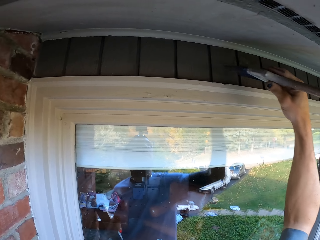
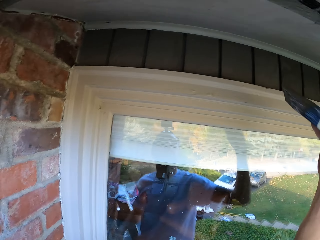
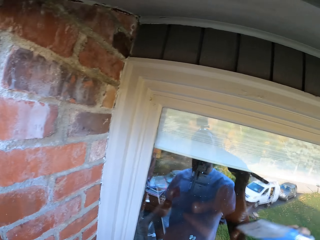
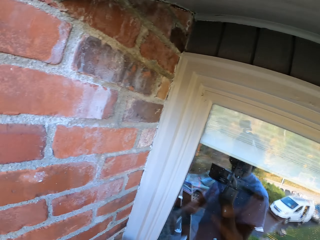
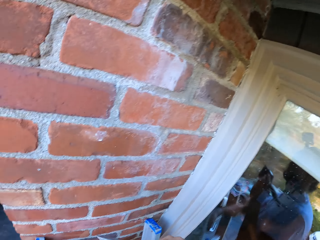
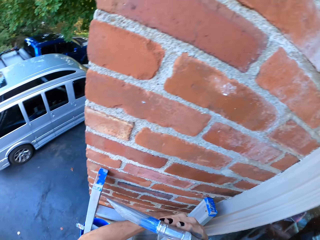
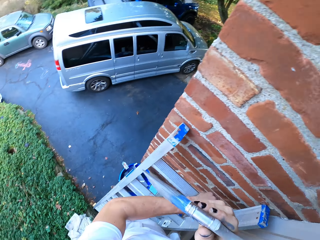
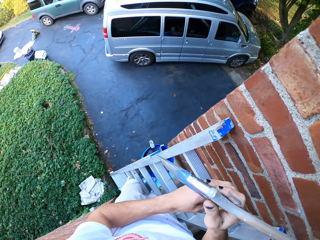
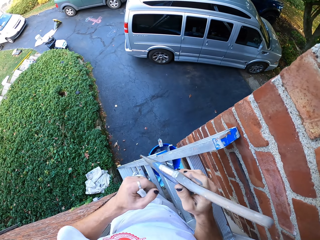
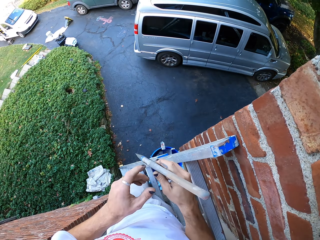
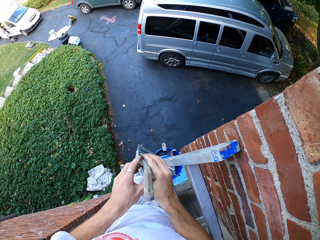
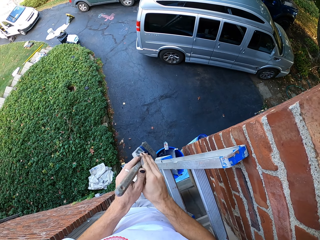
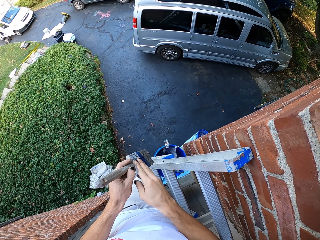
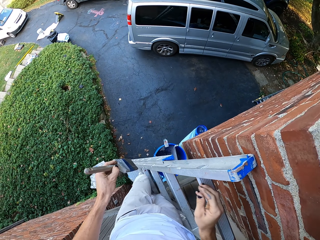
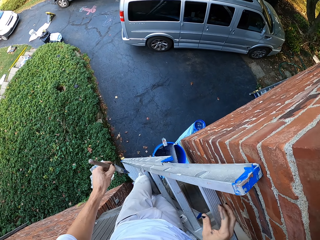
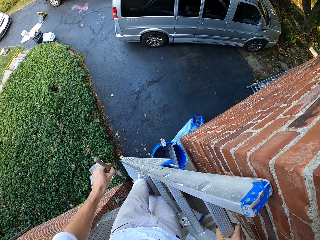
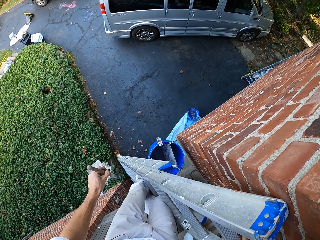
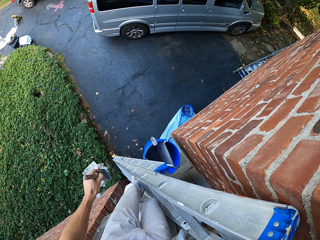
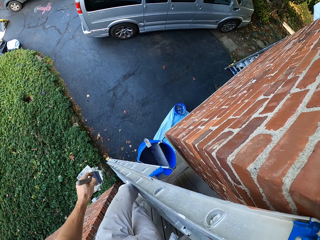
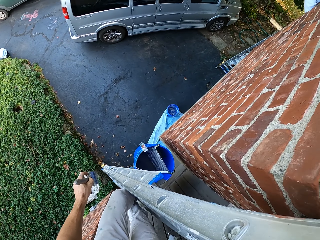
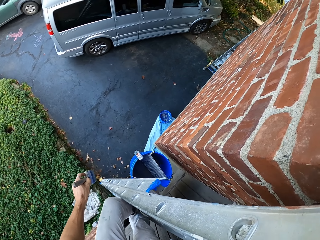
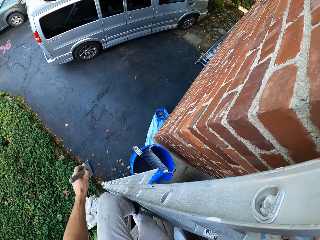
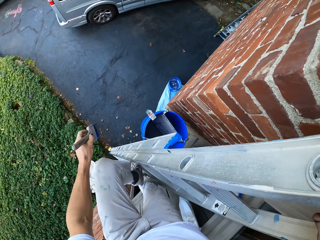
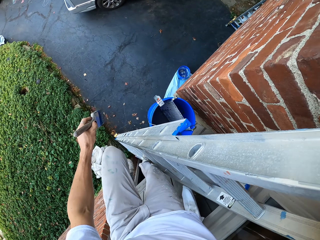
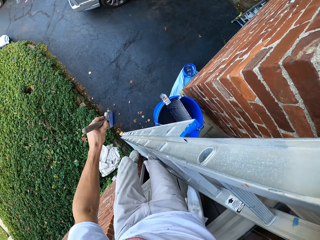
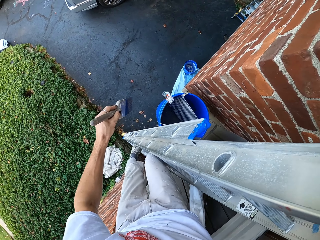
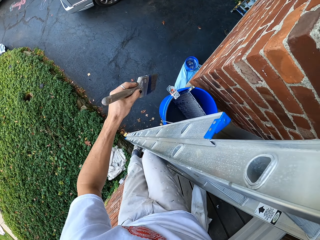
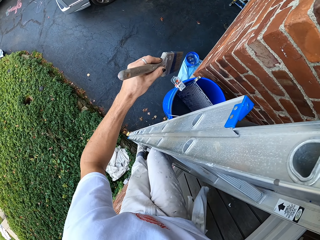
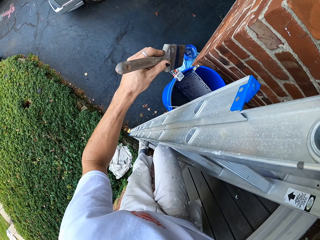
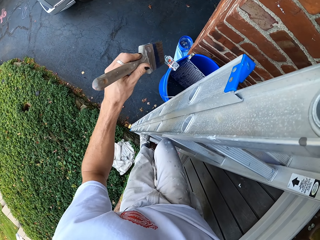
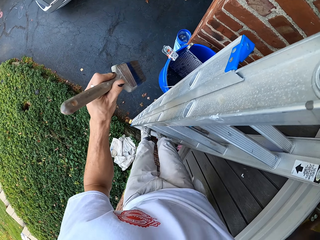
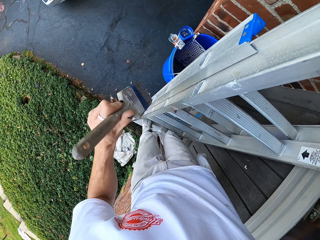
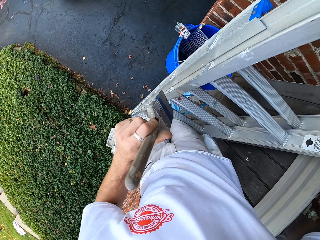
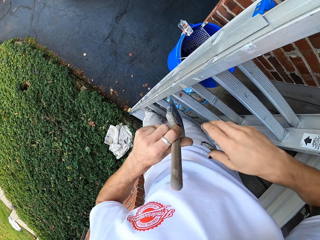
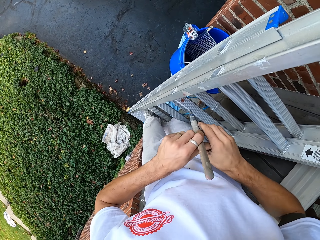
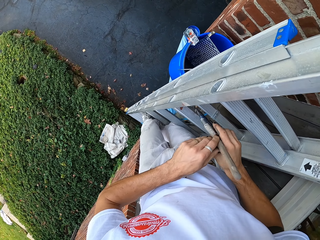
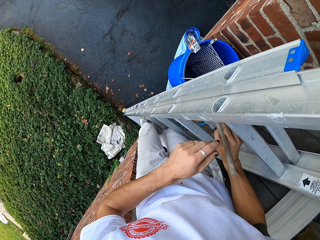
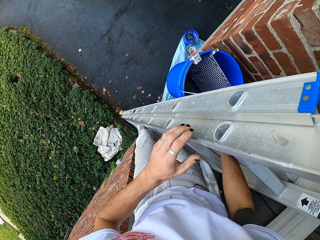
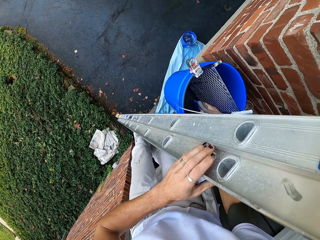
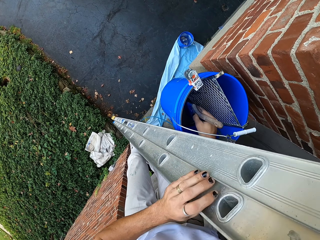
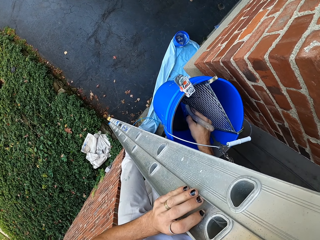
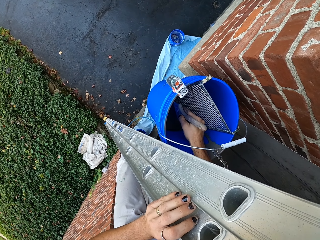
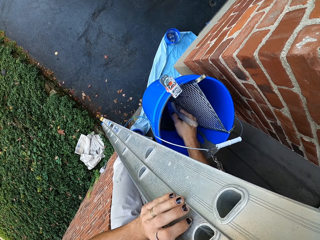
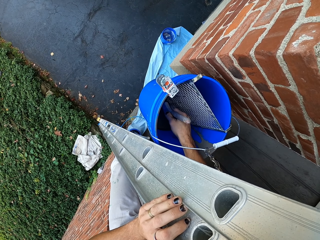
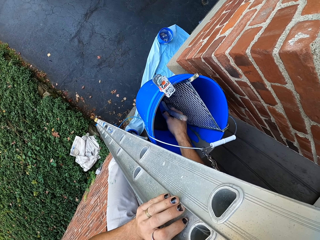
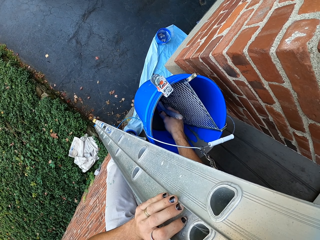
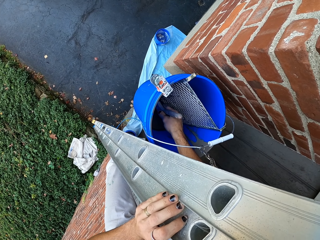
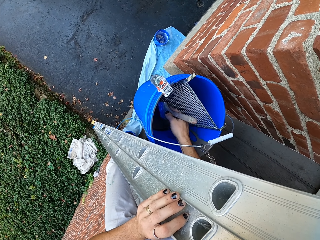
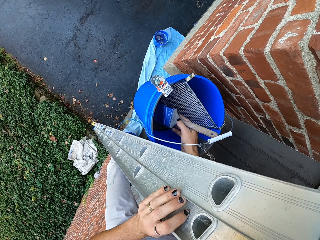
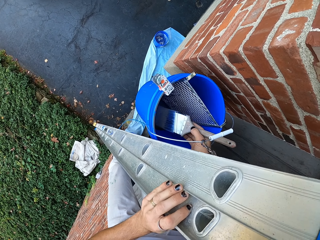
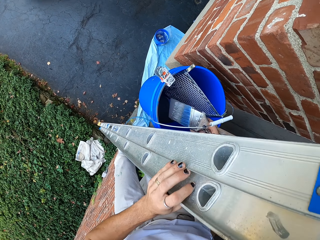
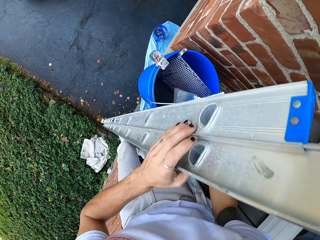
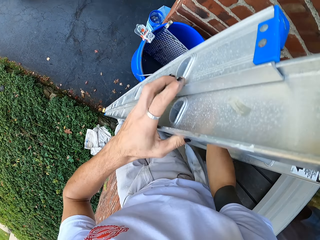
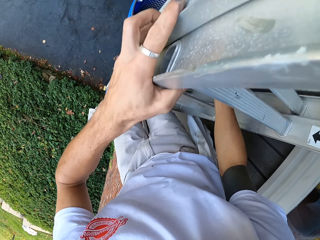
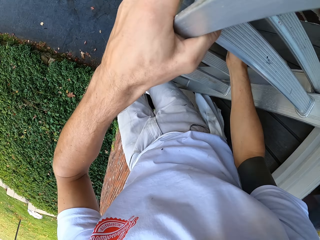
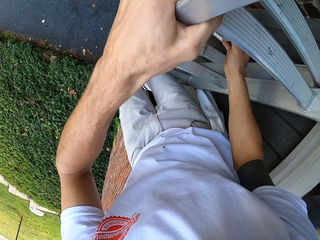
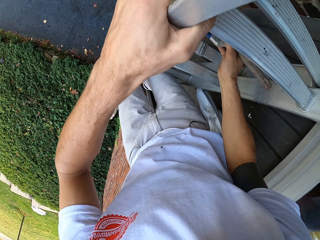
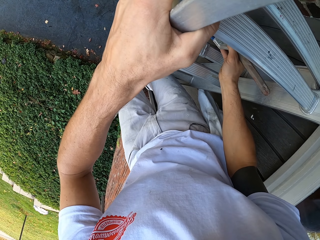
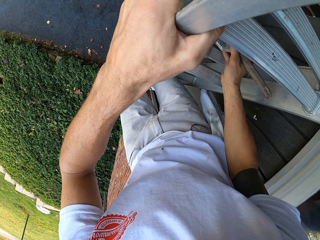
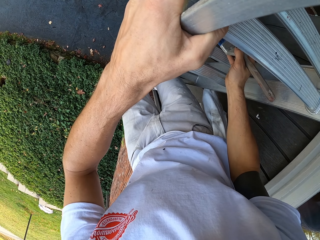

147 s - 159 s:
The camera wearer turns on a ladder. They climb down the ladder. They exchange the paint brush from the right hand to the left hand. They climb down the ladder. They exchange the paint brush from the left hand to the right hand. They scoop paint from a paint bucket.

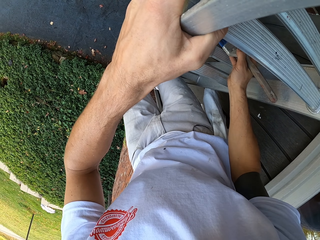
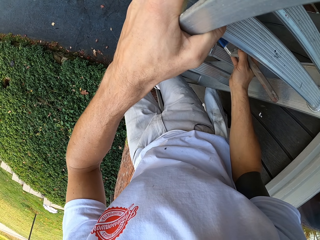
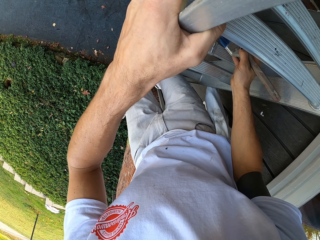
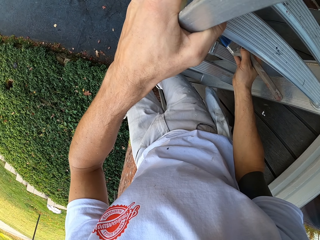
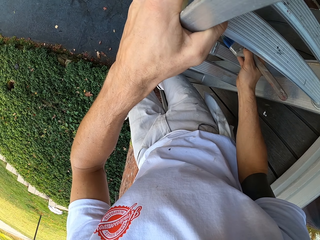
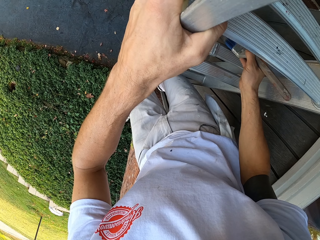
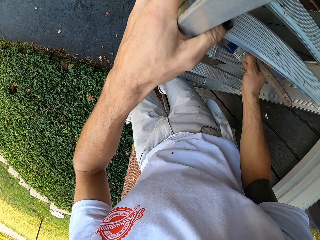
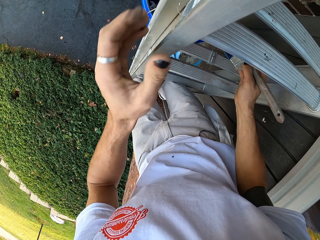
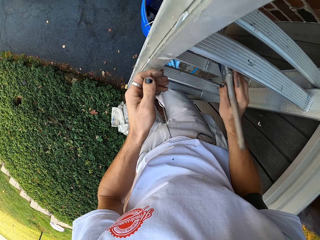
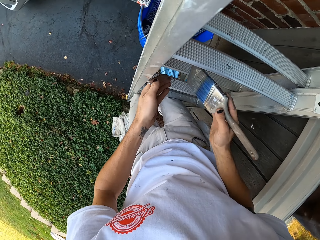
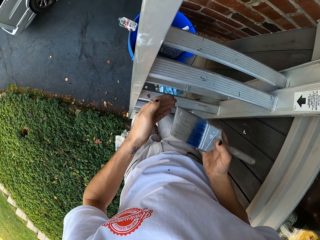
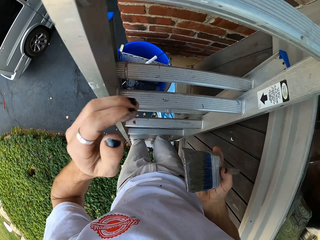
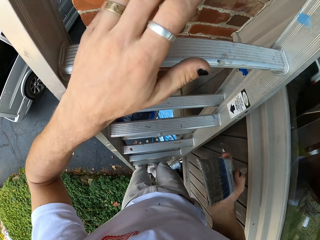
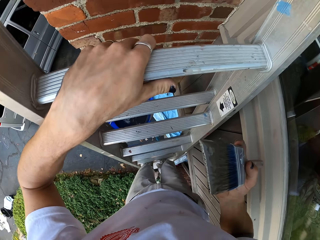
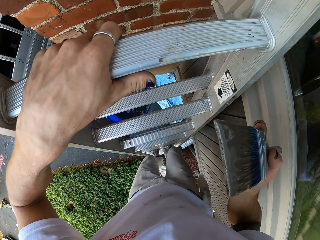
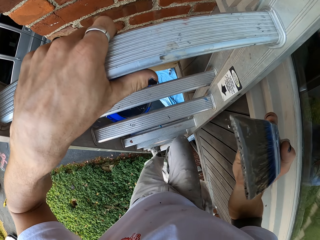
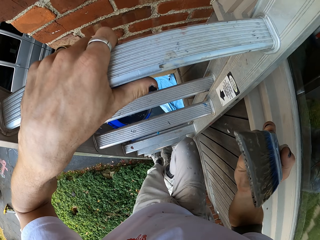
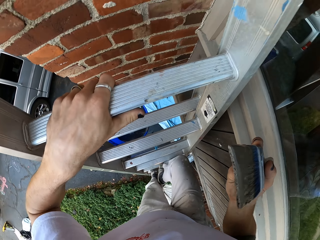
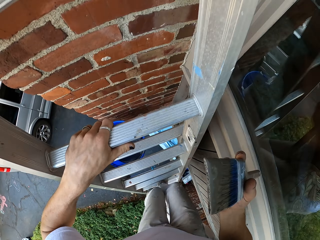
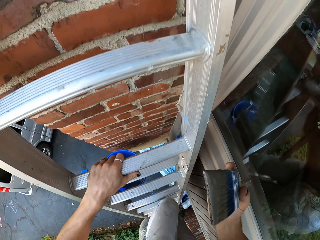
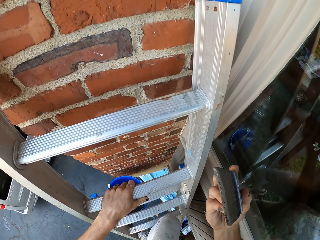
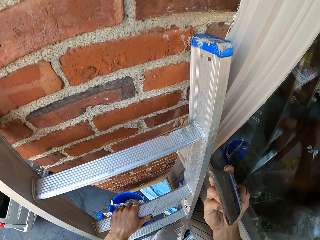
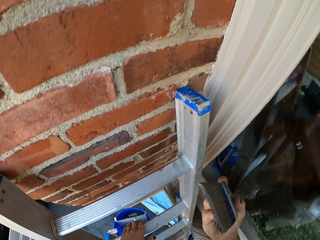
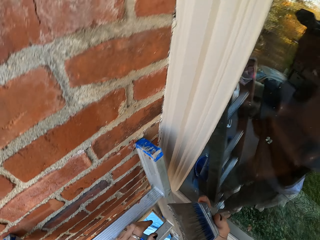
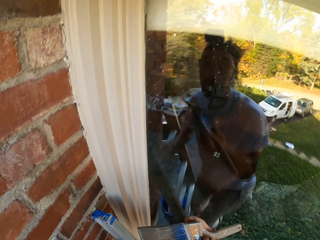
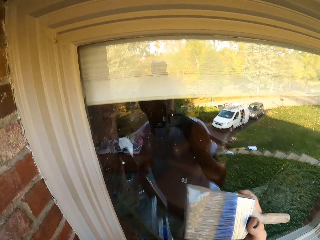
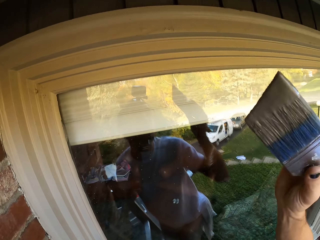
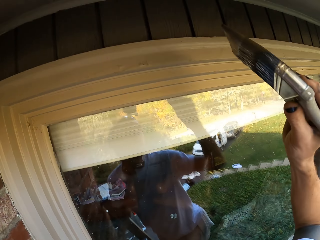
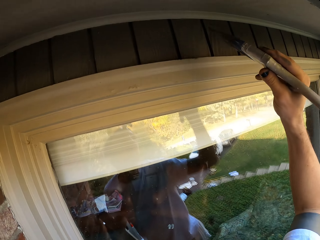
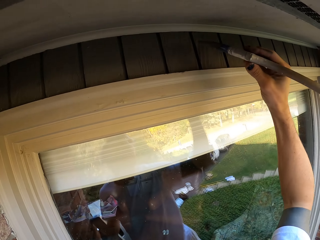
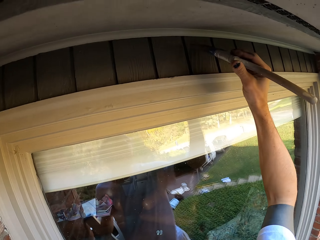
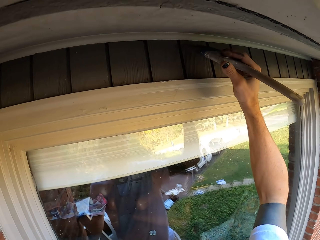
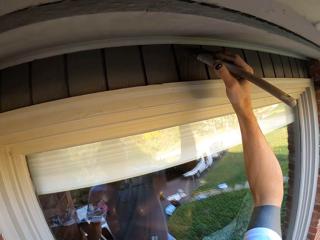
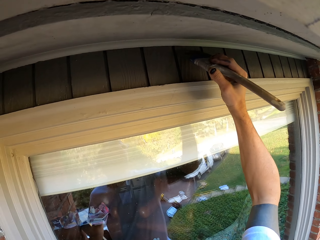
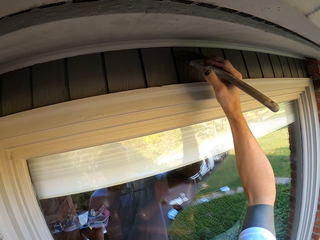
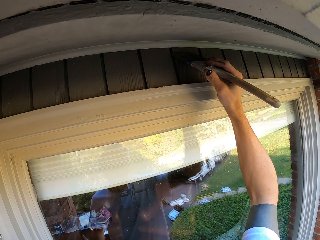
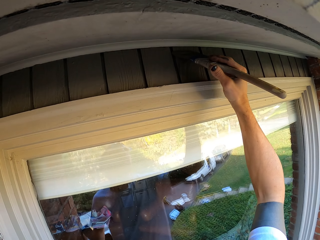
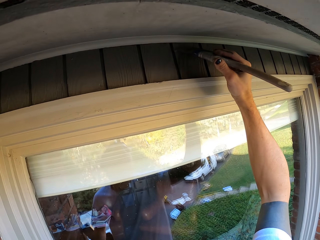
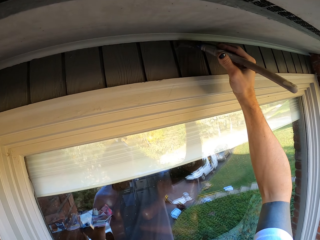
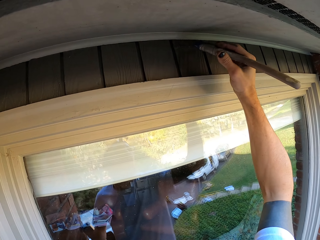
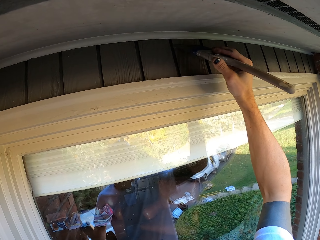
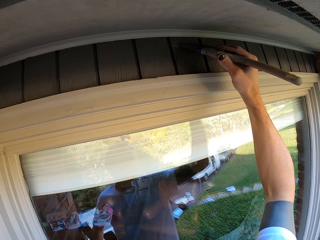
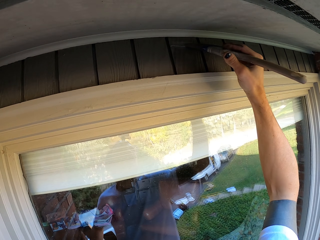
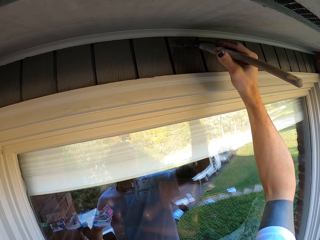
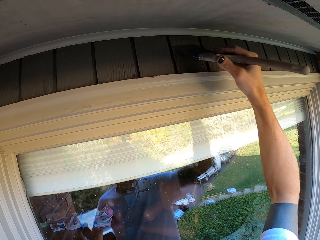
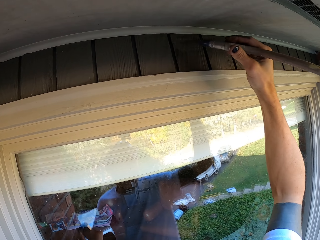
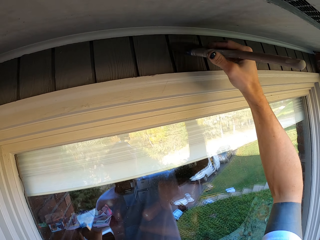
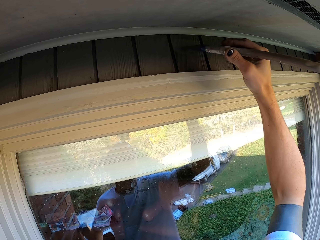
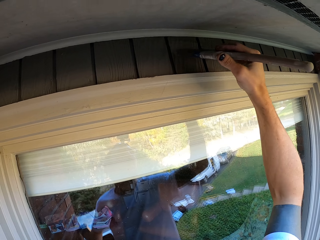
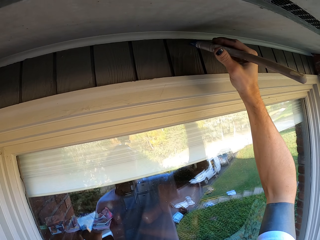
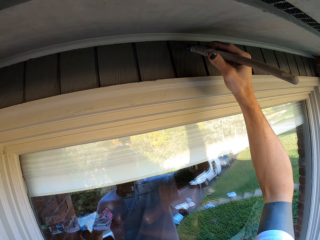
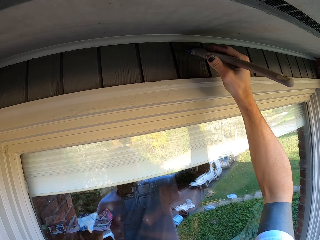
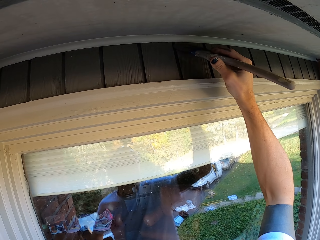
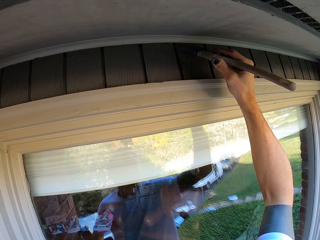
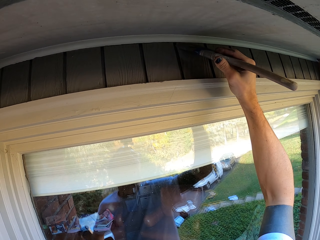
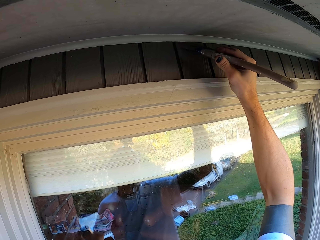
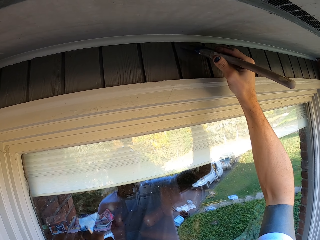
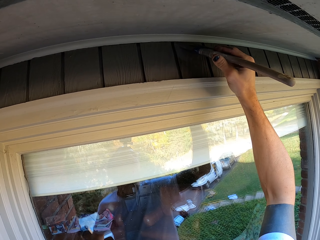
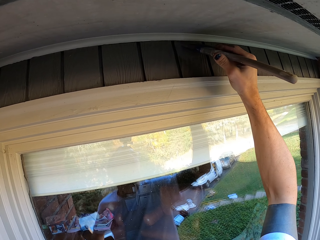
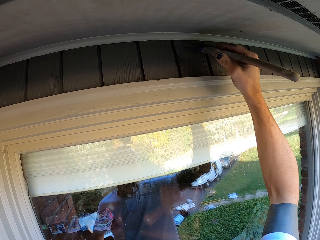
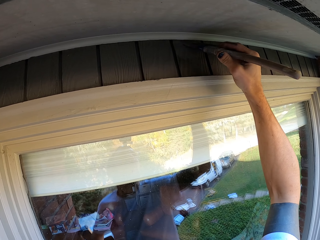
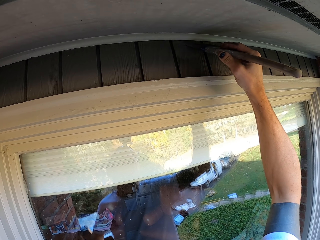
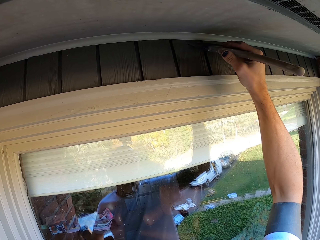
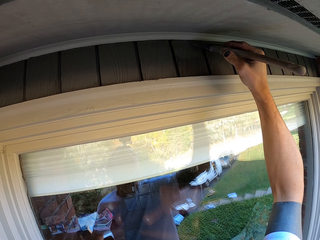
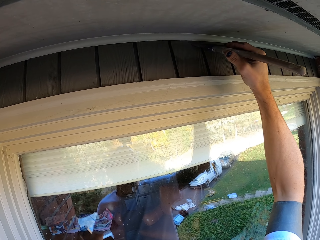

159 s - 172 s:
The camera wearer climbs up the ladder. They paint the lintel with the paint brush.
